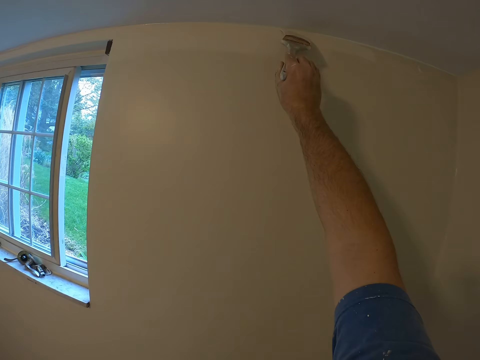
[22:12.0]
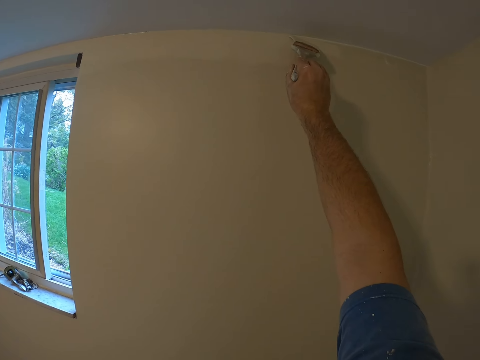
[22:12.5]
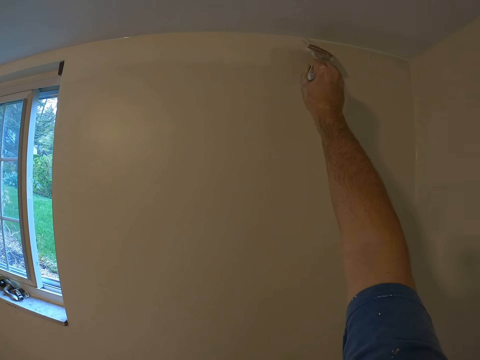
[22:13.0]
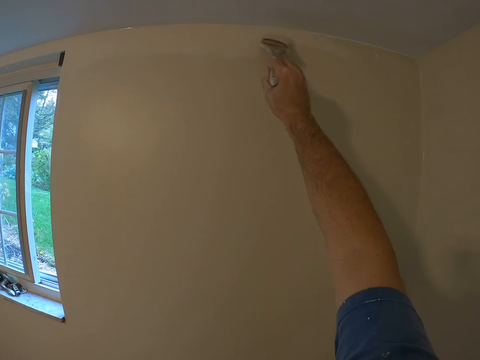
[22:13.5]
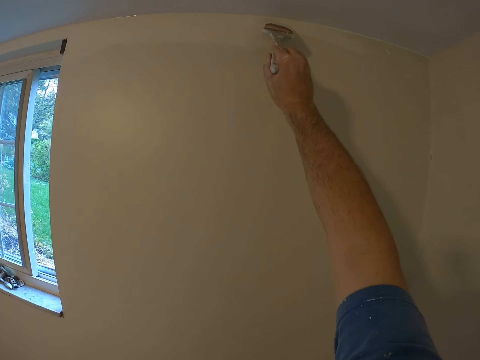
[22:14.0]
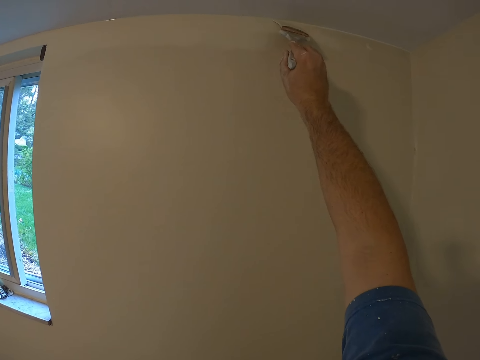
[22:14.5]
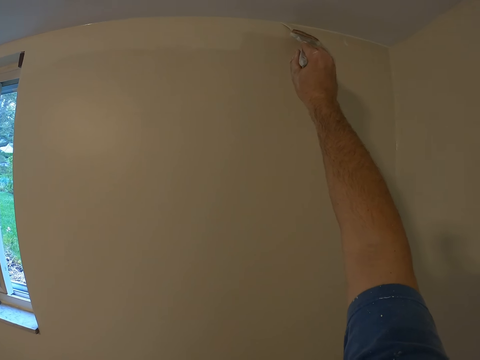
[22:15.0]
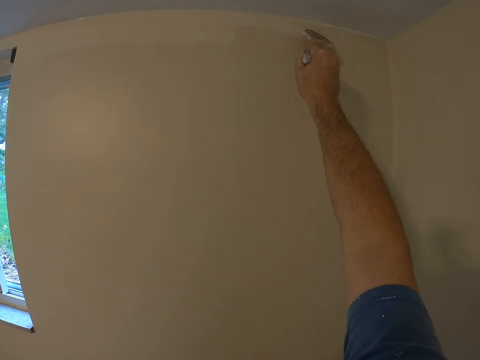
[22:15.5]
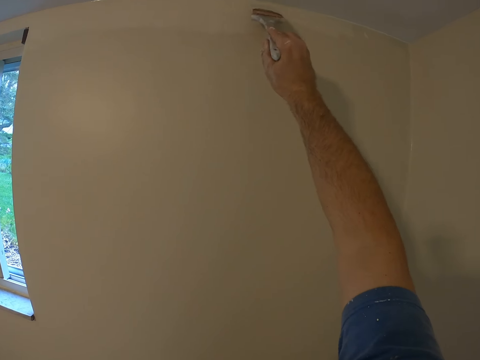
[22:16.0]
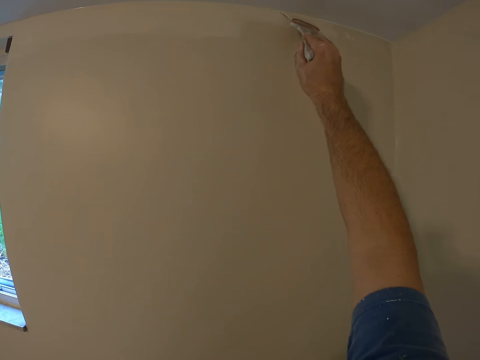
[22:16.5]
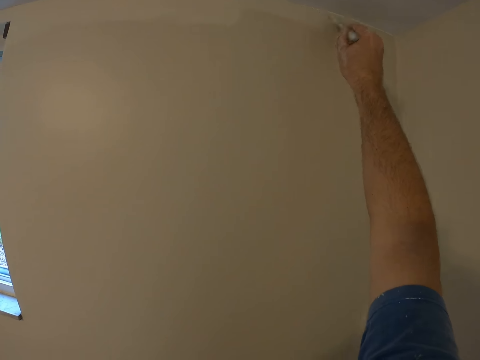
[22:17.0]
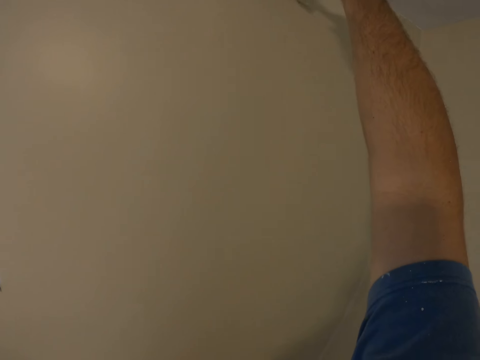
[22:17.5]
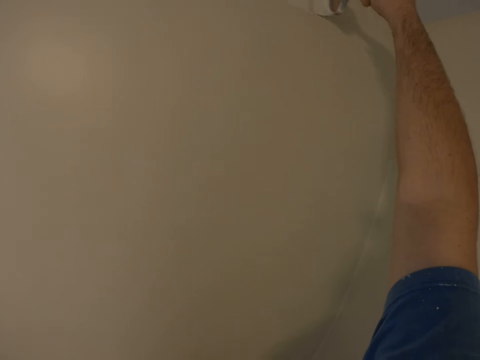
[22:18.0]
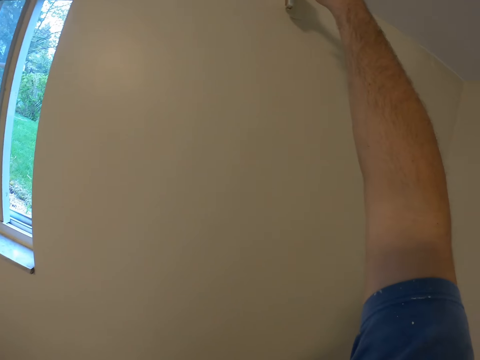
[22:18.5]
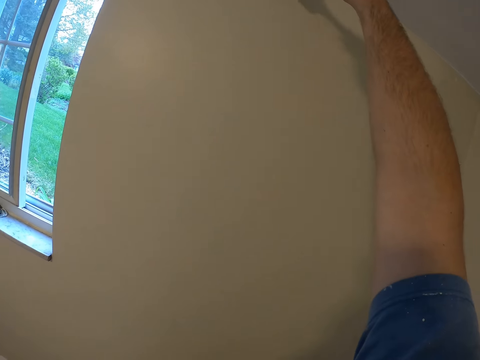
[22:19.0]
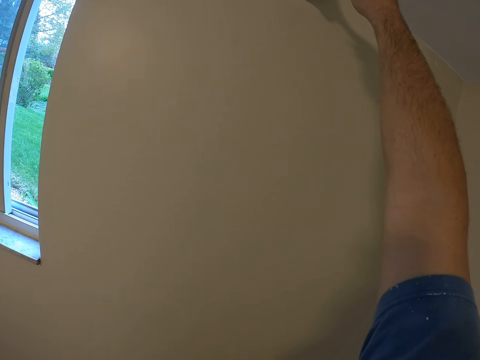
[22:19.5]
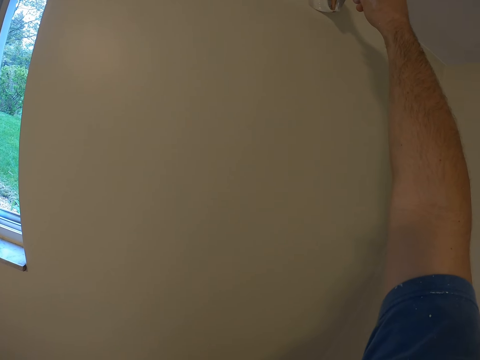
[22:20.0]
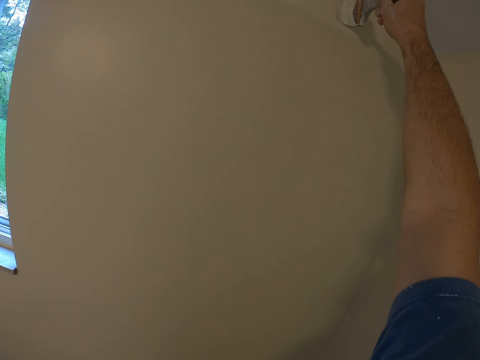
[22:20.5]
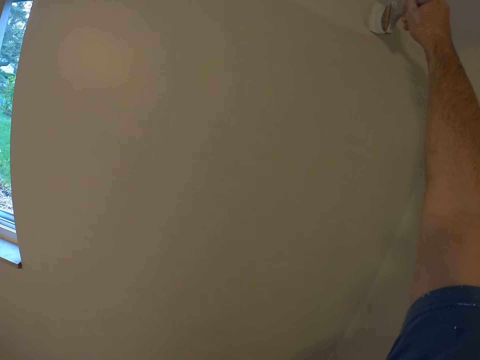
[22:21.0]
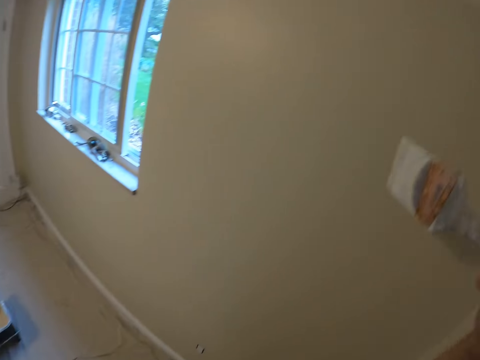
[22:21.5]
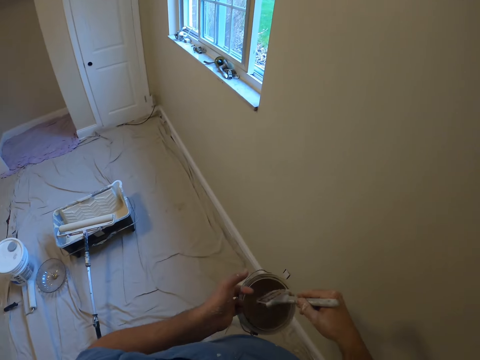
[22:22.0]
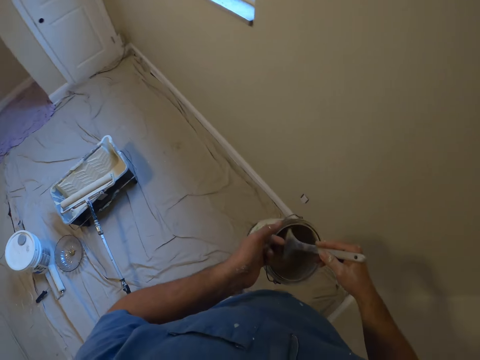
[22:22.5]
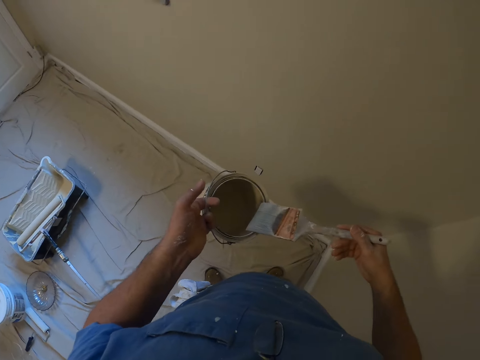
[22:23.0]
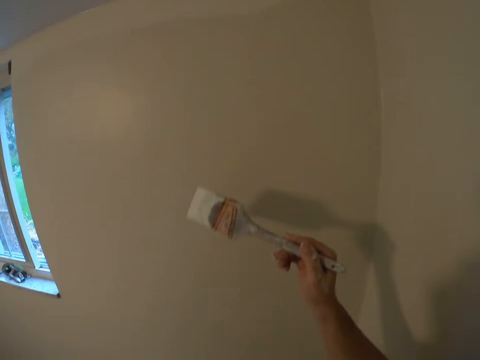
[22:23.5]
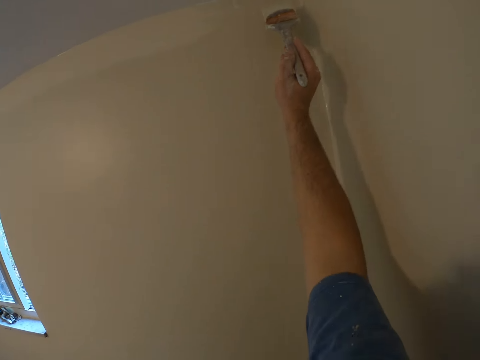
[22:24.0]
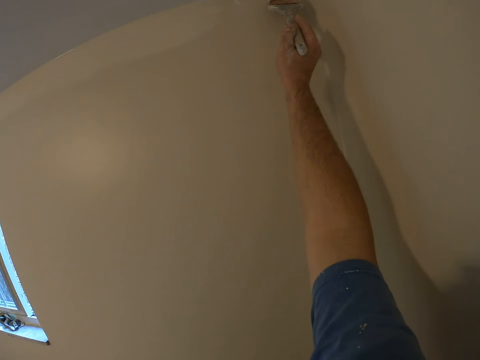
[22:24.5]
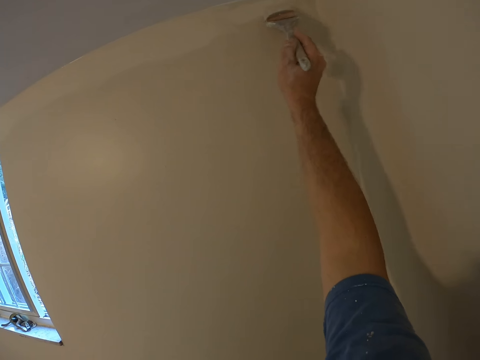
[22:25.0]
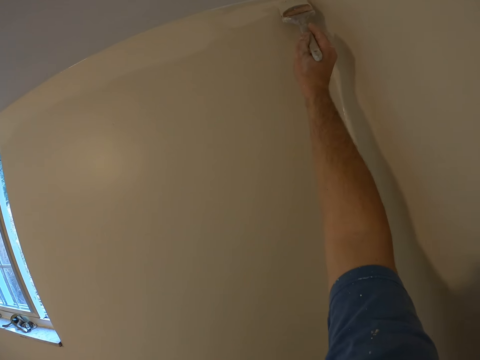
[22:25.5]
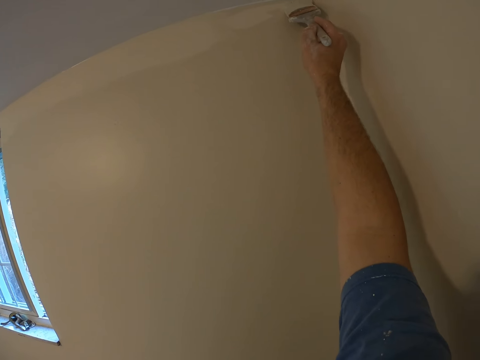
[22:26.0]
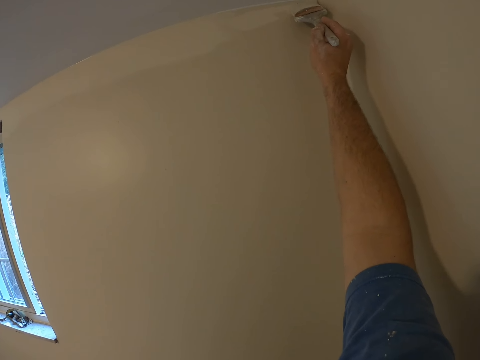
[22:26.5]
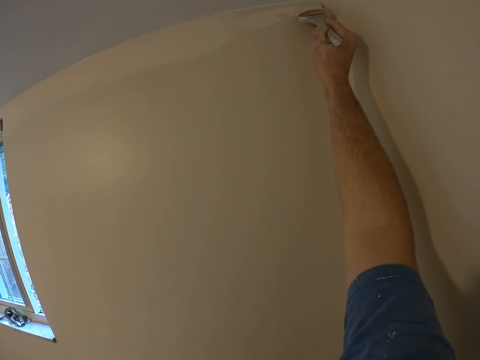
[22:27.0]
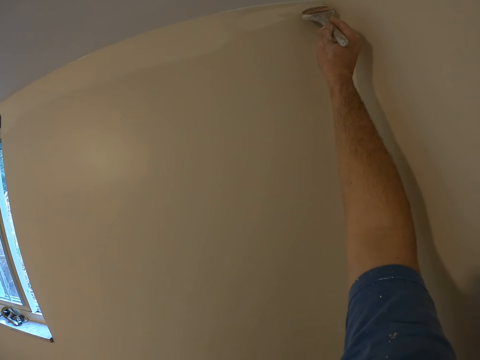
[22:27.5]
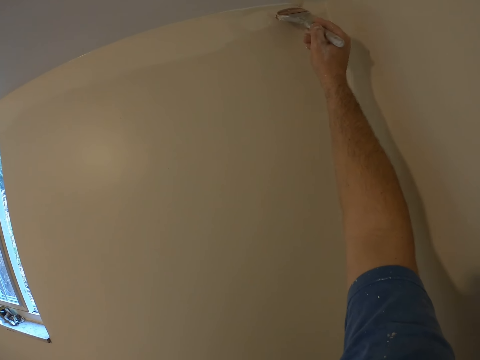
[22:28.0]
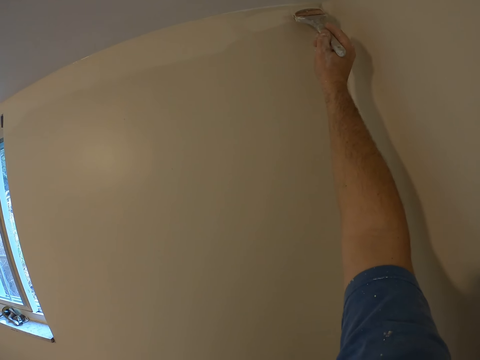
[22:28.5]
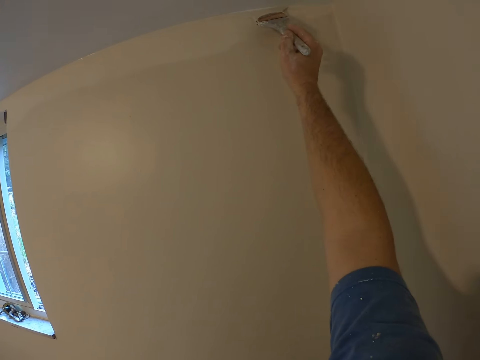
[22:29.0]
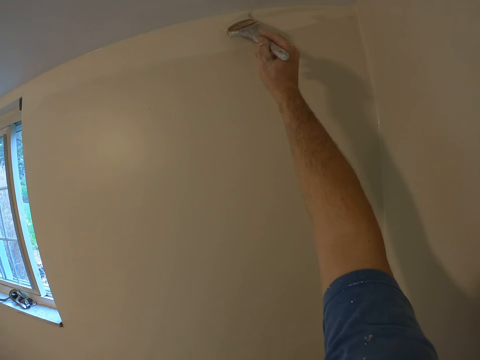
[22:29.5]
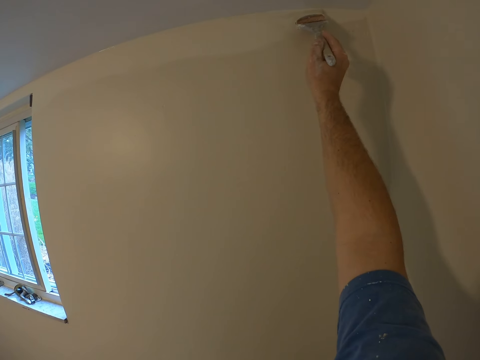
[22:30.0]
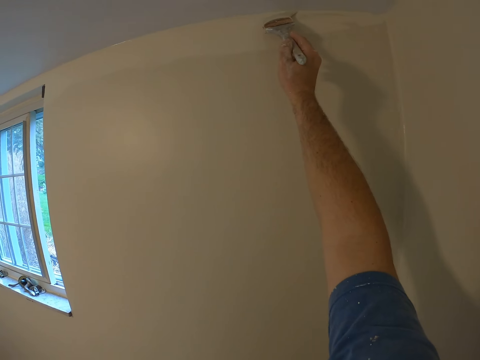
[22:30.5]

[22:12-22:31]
The camera wearer dips the paint brush into the paint bucket. They paint the wall with the paint brush.

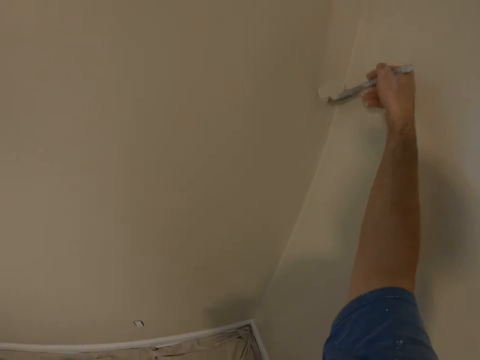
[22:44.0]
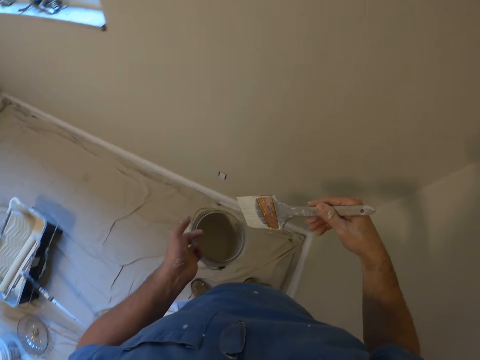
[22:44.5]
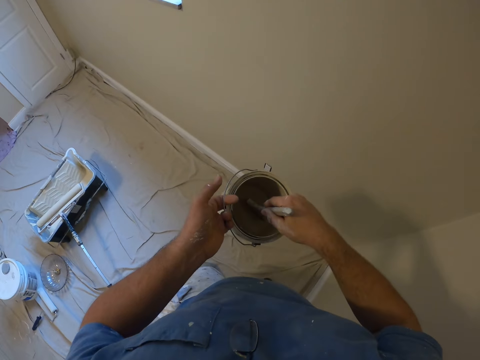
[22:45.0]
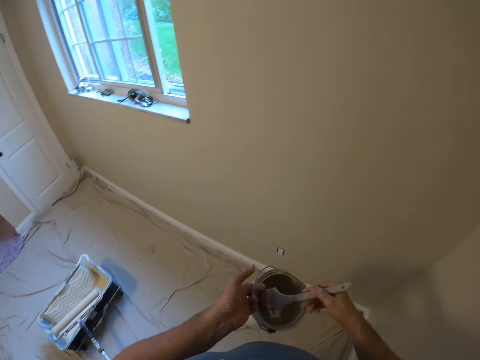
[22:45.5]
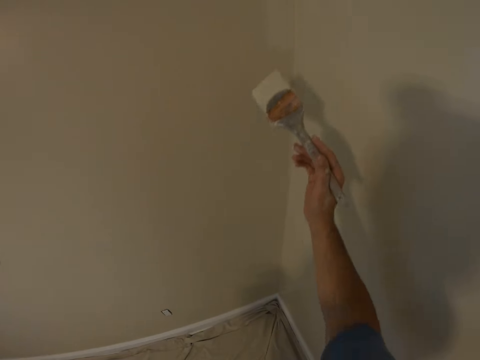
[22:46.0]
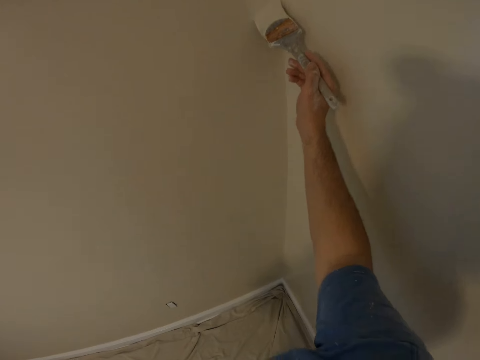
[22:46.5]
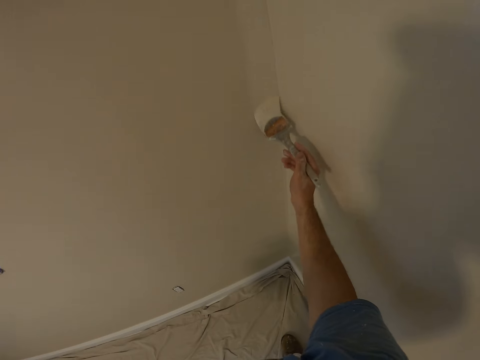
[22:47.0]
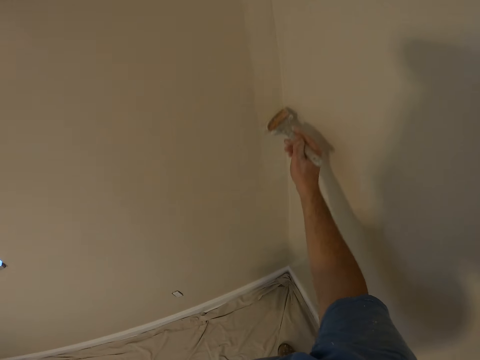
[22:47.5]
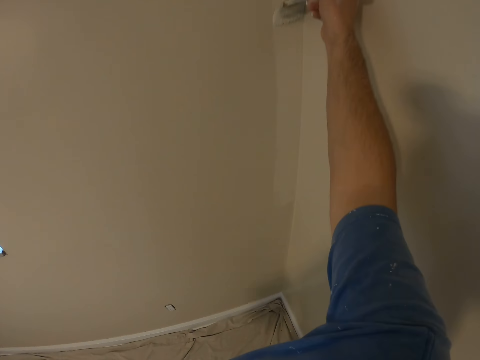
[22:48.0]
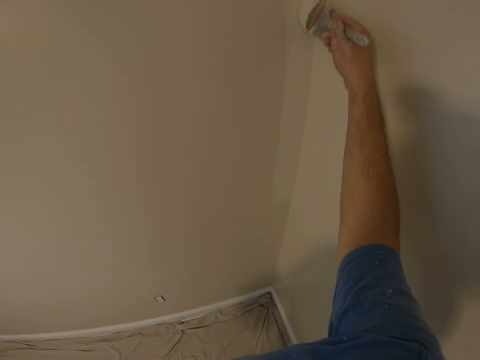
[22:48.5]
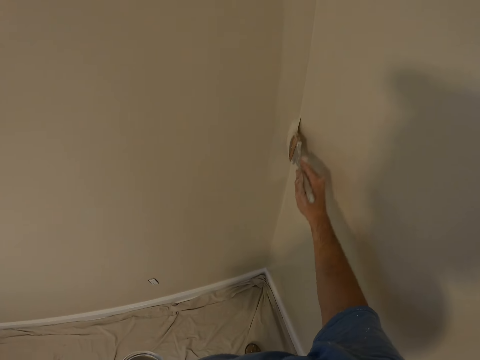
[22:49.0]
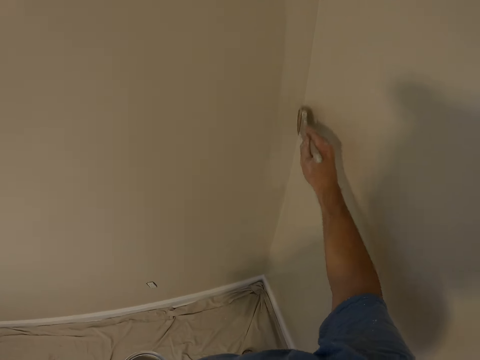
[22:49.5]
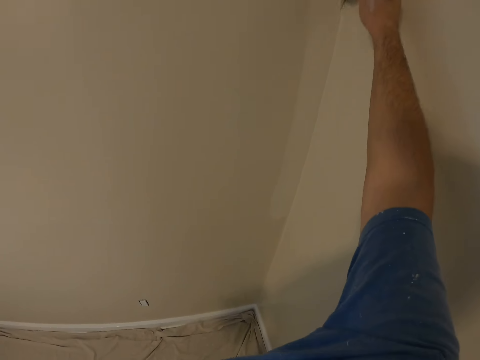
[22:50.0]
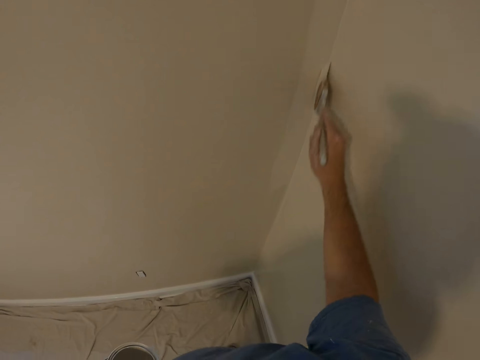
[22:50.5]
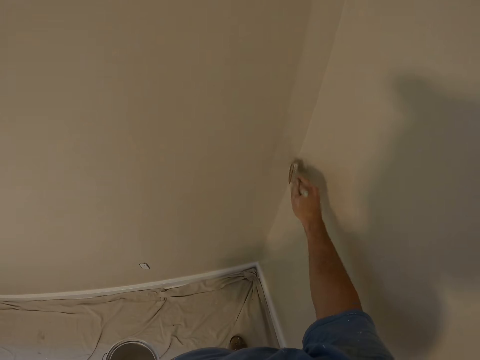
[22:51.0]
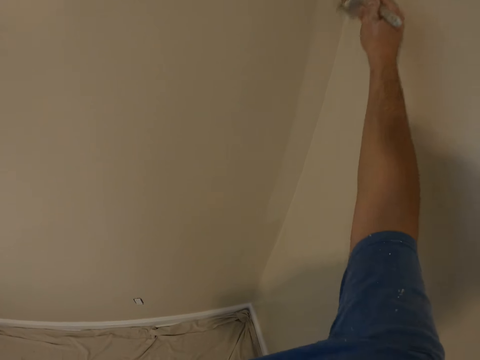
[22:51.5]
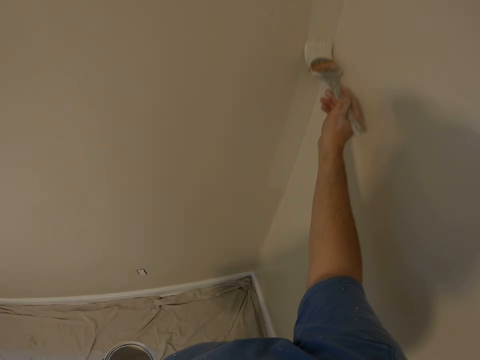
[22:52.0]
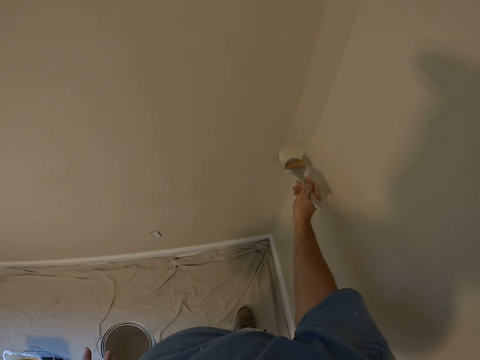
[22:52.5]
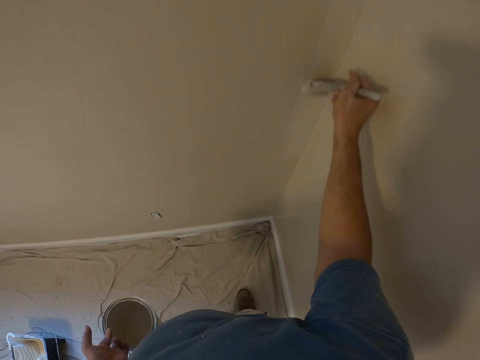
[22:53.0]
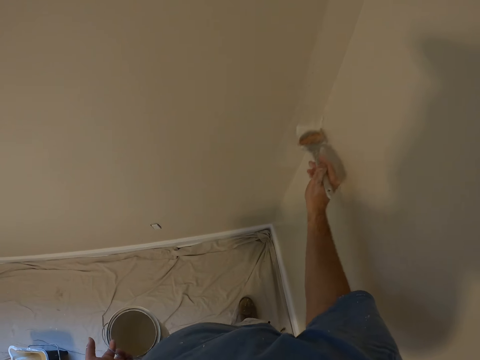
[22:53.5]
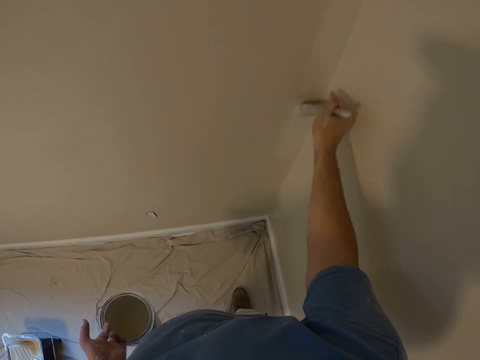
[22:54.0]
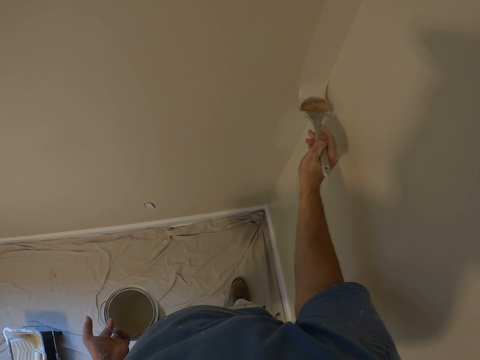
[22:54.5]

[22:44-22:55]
The camera wearer paints the wall with a paint brush.
